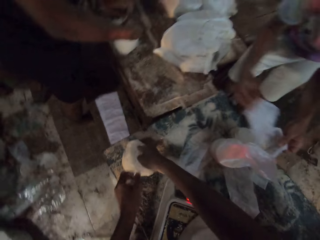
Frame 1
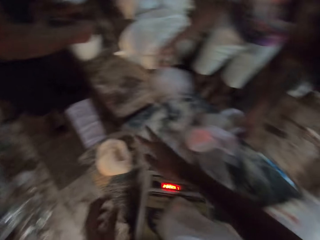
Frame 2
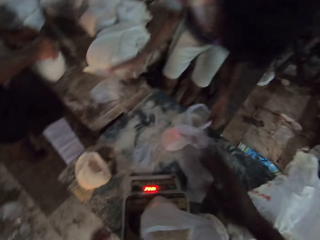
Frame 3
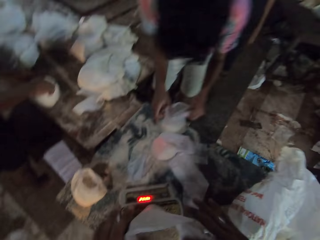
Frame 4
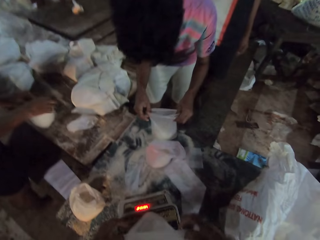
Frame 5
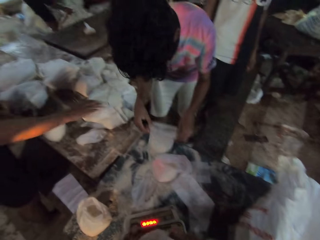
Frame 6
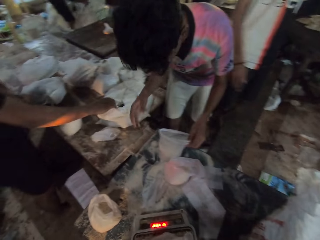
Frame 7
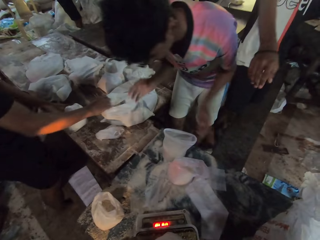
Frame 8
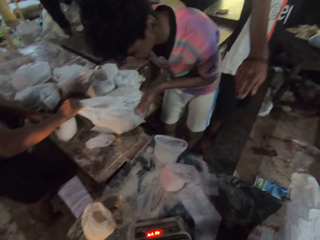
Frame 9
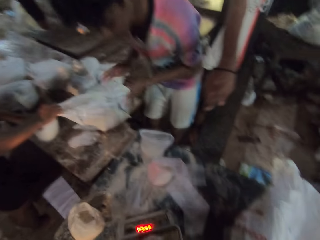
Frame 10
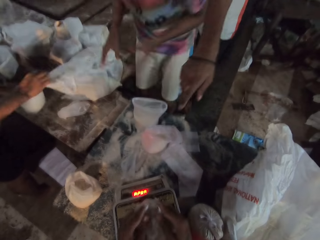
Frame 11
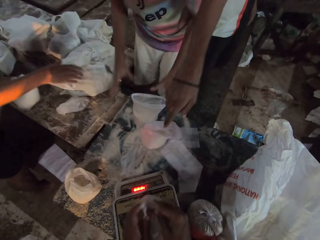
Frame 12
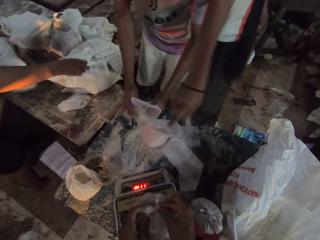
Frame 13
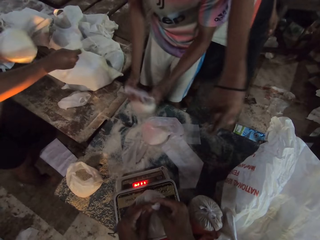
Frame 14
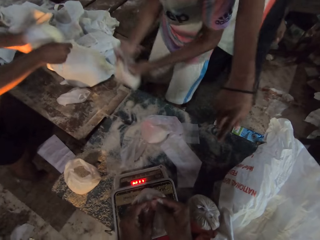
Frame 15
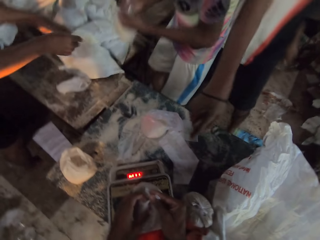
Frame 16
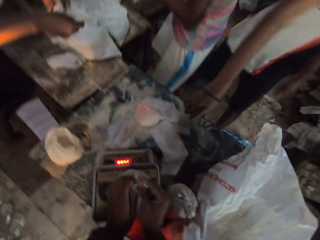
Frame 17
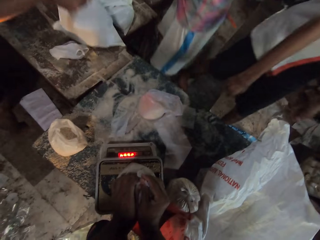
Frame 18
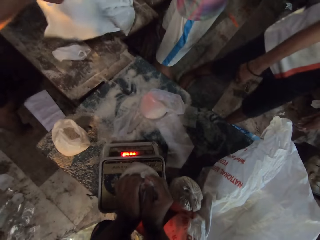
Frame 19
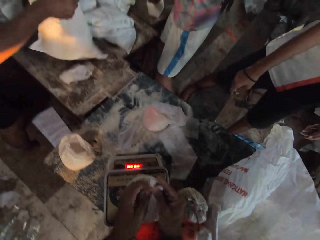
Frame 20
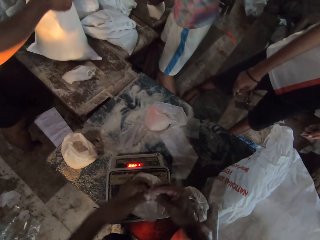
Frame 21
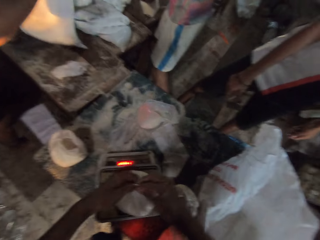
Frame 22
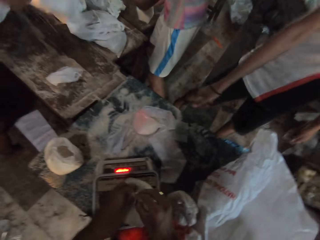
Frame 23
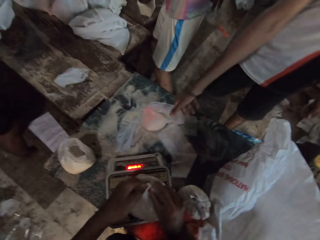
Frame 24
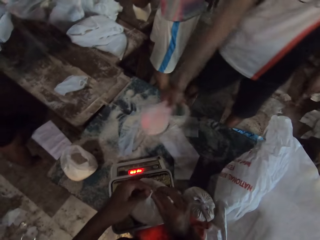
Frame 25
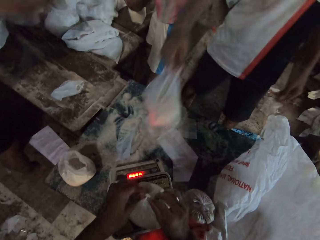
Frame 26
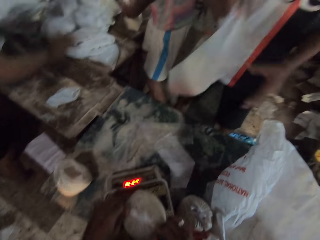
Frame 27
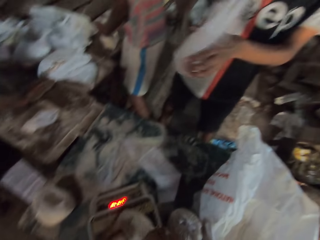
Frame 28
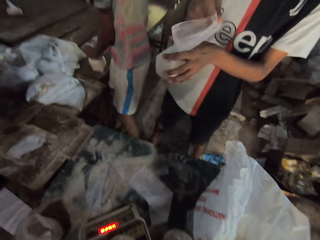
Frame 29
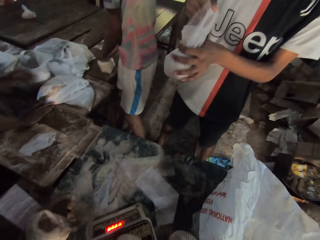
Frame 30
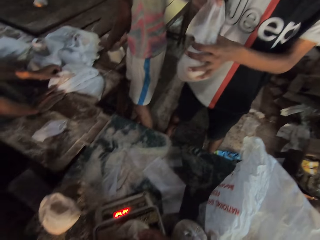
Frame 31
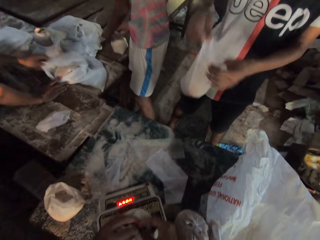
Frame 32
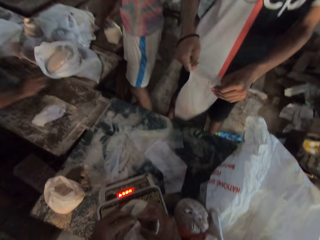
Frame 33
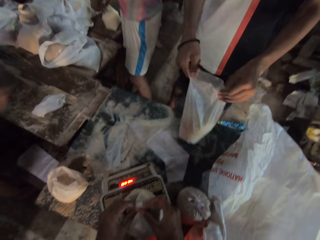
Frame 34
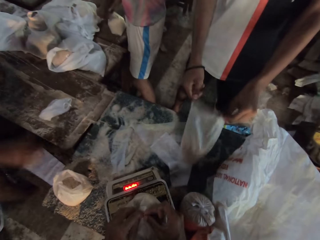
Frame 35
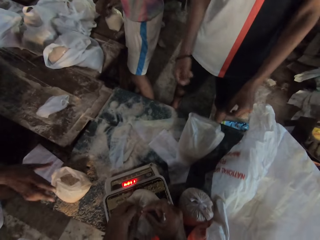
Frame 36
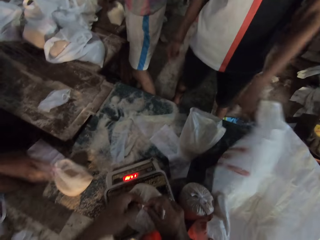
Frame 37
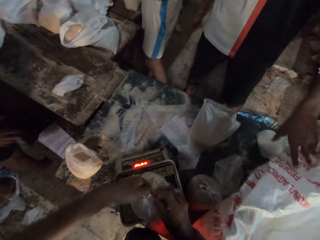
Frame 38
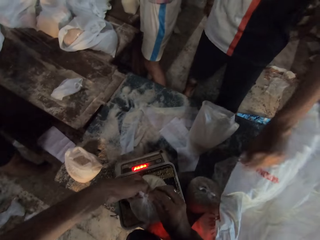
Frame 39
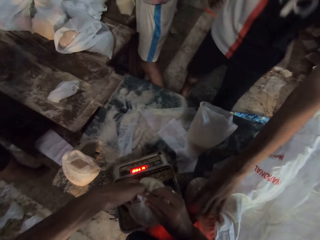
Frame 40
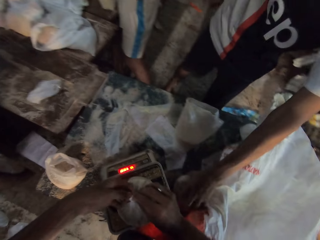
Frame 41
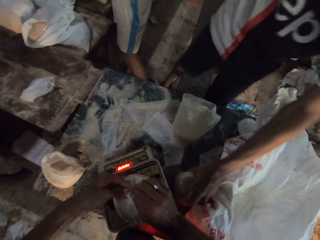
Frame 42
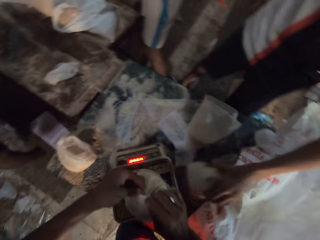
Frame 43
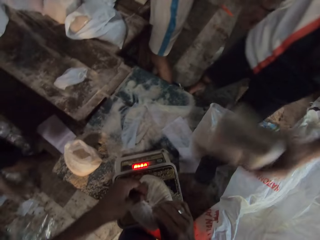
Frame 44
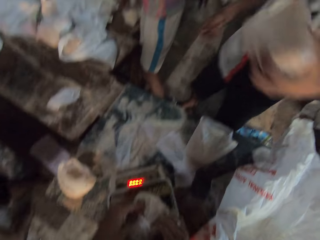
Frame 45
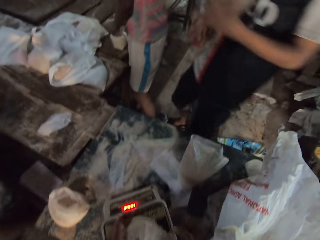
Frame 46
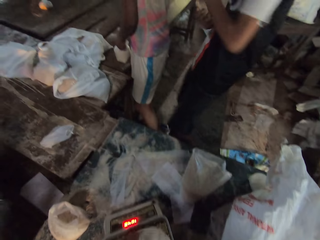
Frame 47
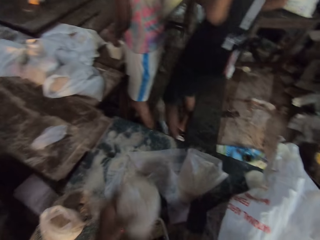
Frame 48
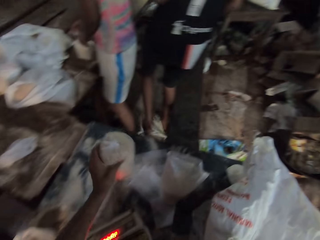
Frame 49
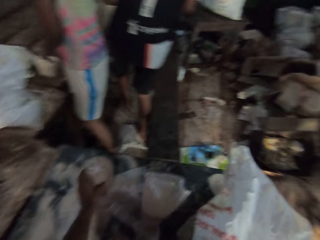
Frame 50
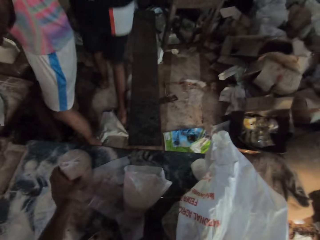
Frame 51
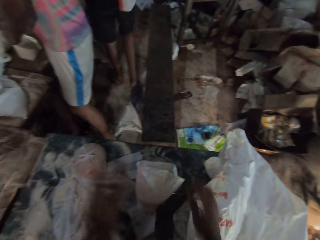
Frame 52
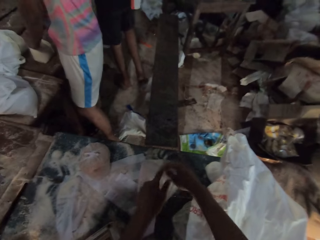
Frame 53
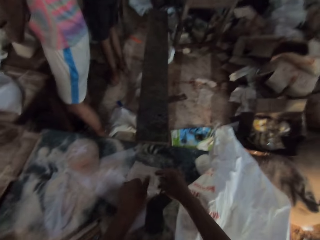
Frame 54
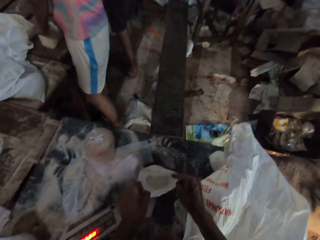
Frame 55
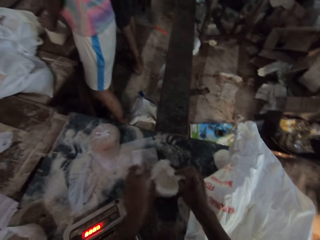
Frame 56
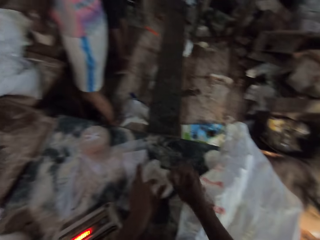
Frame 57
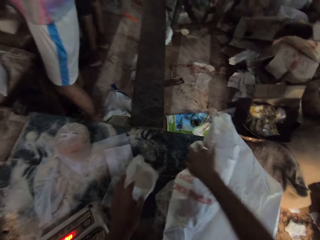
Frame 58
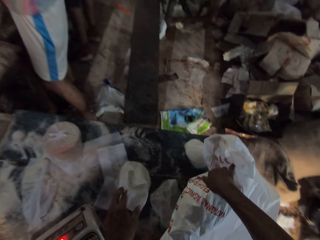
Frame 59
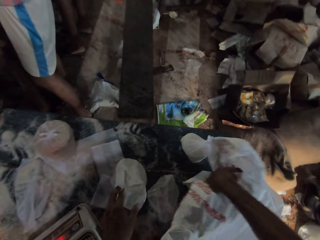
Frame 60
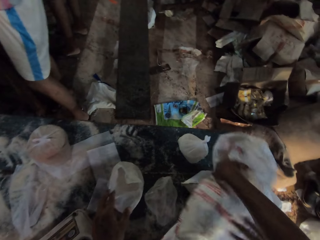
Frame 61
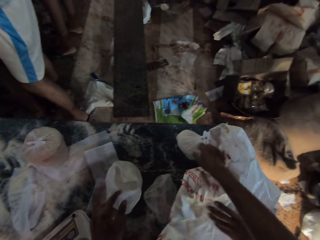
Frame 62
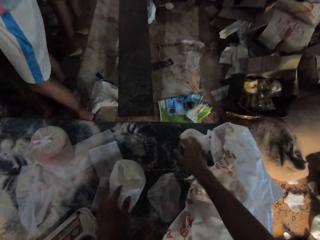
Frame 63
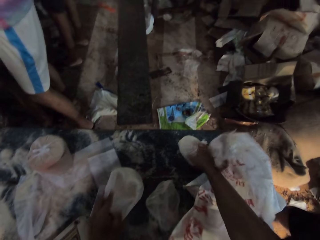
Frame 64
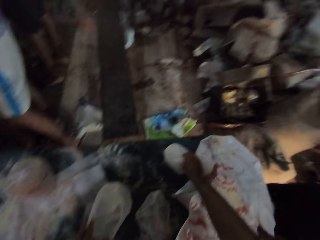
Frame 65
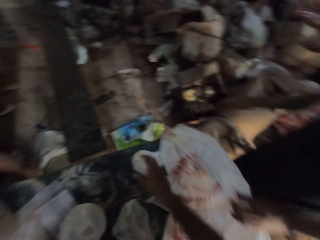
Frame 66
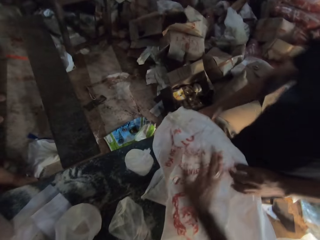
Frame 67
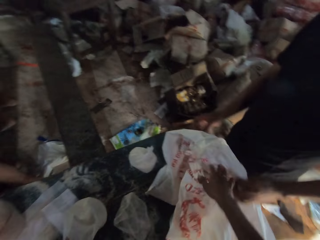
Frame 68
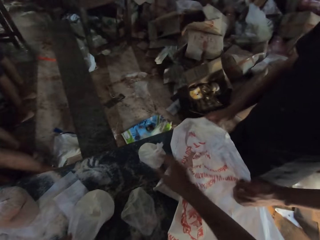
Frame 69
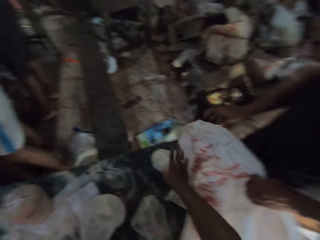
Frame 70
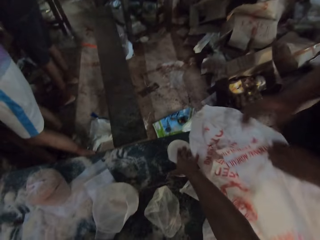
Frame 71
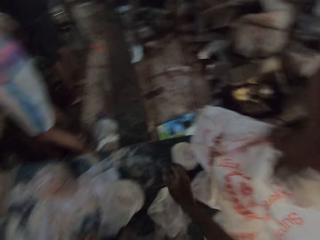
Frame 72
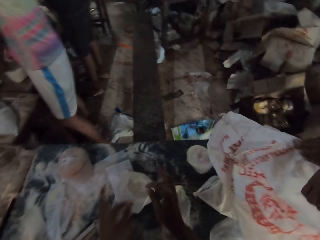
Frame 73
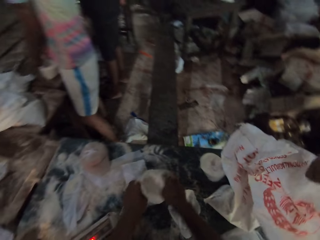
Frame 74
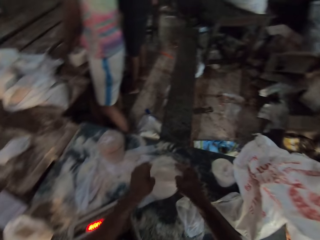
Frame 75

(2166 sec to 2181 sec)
The camera wearer pours the broken wheat in the polythene bag on the table with his right hand. A man places the polythene bag on the table with his right hand and moves the polythene bag on the table with both hands. The camera wearer ties the polythene bag of broken wheat on the scale with both hands. Another man opens a bag on the table with his right hand and lifts the polythene bag from the table with his left hand. The first man picks the polythene bag from the table with both hands. The camera wearer looks at the items on the table. The second man places the polythene bag in the bag with his left hand. The first man places the polythene bag on the table with both hands. A third man picks the polythene bag of broken wheat from the table with his right hand and holds the polythene bag of broken wheat in both hands. The second man touches the bag on the table with his right hand and touches the bag on the table with his left hand. The third man places the polythene bag of broken wheat on the table with both hands. The second man touches the polythene bag of broken wheat on the table with his right hand. The third man moves the bag on the table with his left hand, picks the polythene bag of broken wheat from the table with his left hand and holds the polythene bag of broken wheat in both hands. The camera wearer drops the silicone bag on the table with his left hand. He holds the silicone bag with both hands. He touches the flour on the table. He slides the sack across the table with his right hand. A fourth man picks the sack from the table with his left hand. The camera wearer touches the sack with his right hand.

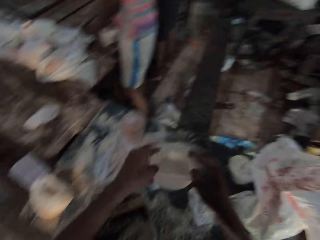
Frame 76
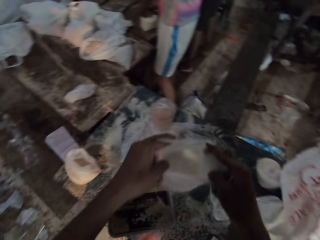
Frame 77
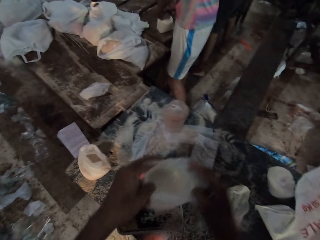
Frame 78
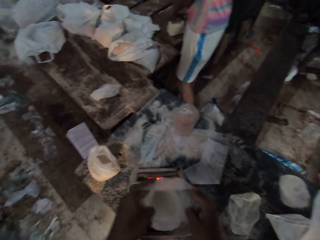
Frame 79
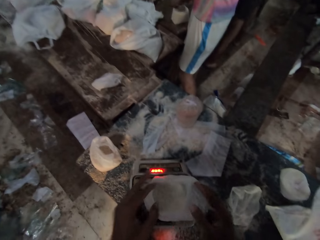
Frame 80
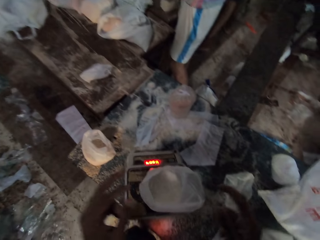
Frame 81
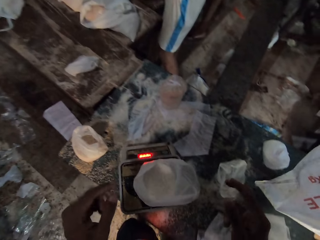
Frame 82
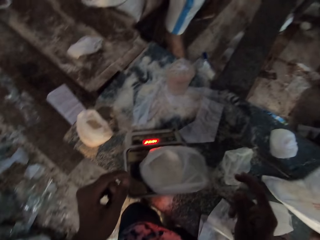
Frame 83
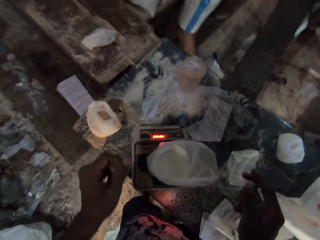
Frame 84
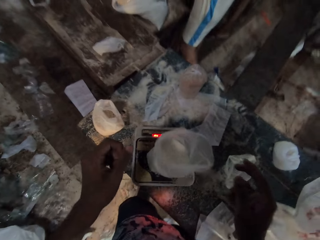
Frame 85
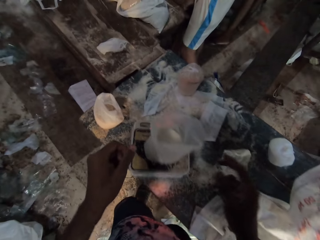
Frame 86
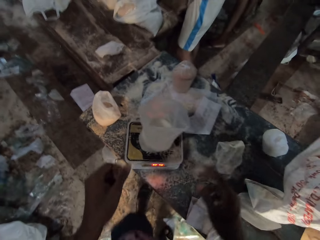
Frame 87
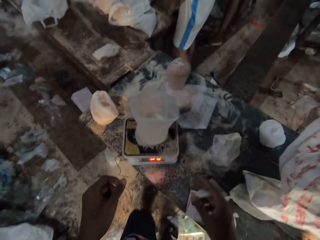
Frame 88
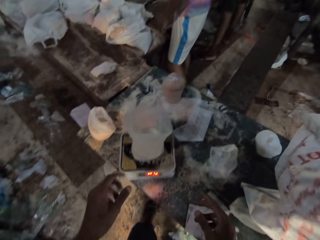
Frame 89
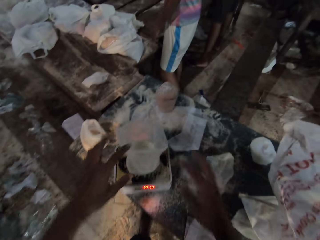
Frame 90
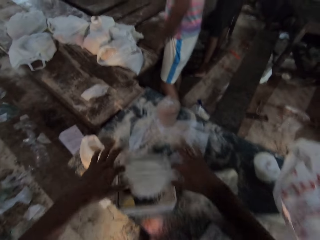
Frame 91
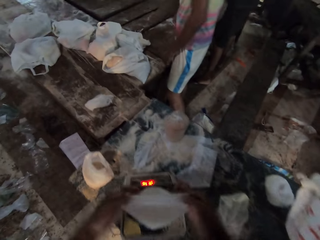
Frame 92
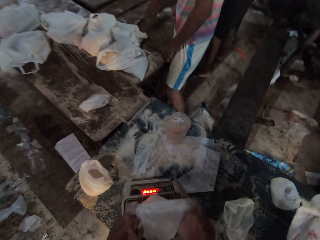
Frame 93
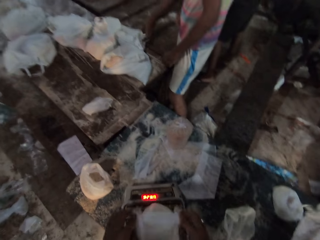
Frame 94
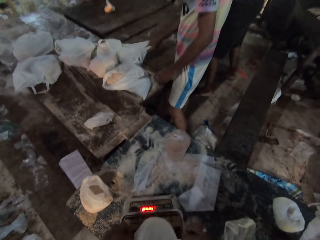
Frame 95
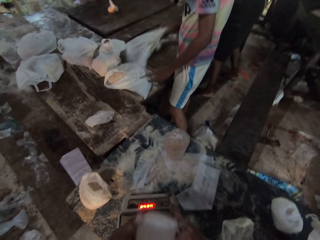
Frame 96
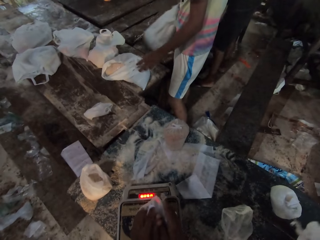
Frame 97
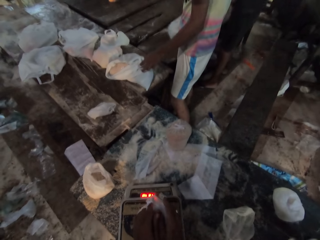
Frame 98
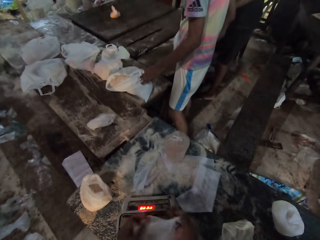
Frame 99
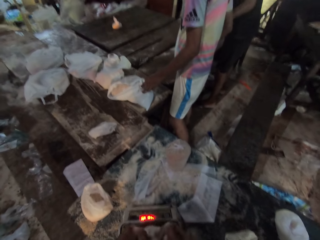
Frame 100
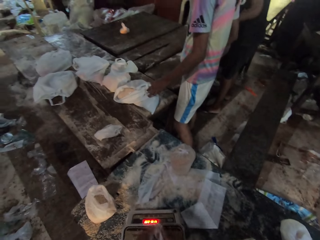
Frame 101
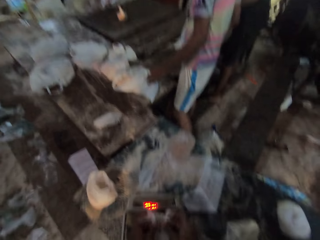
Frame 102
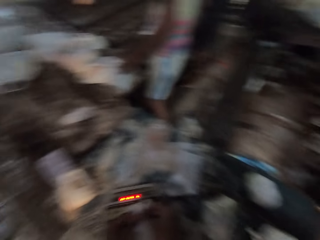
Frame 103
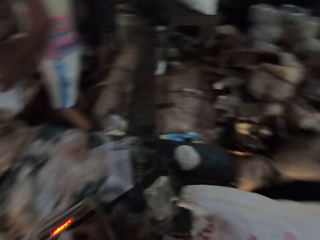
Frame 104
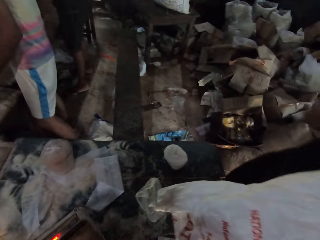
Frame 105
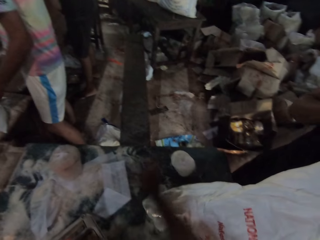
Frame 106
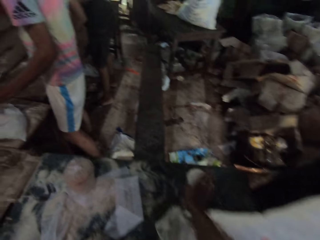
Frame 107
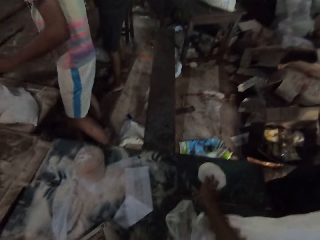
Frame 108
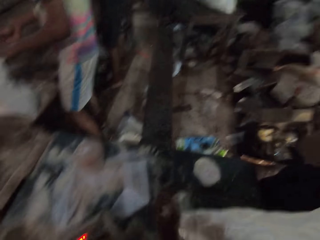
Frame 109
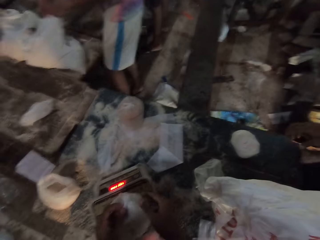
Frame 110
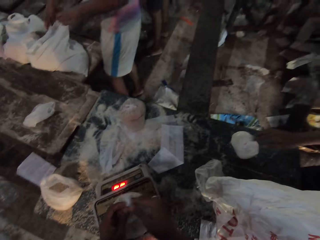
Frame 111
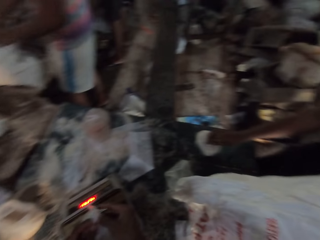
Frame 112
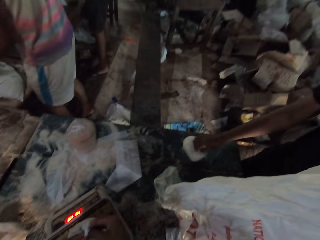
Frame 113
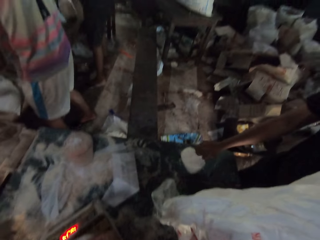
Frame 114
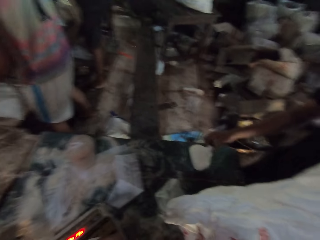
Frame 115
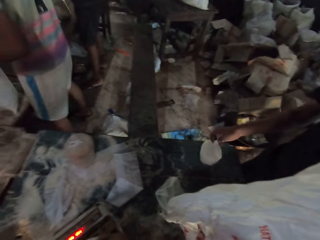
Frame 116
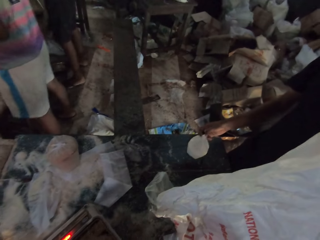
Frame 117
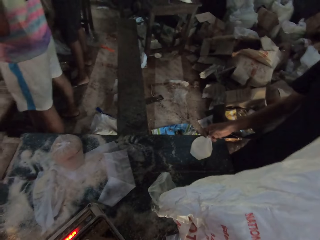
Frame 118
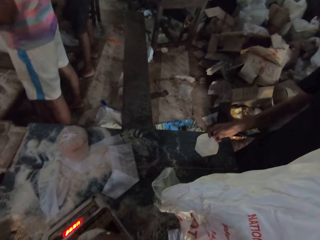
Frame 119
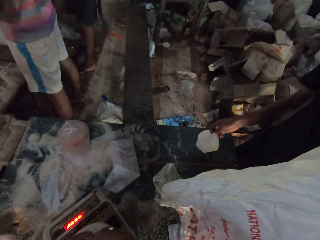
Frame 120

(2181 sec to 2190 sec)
The camera wearer holds a silicone bag with both hands. He weighs the flour on the weighing machine. He places the silicone bag on the scale with both hands. He holds the silicone bag on the scale with both hands. He ties the silicone bag on the weighing machine with both hands. A man picks the silicone bag from the table with his right hand. Another man holds the sack with both hands. The camera wearer touches the silicone bag on the table with his right hand. He ties the silicone bag with both hands. The second man holds the silicone bag on the table with his right hand. A man takes the flour from the table.
